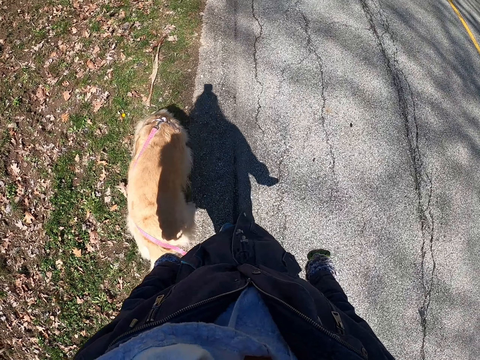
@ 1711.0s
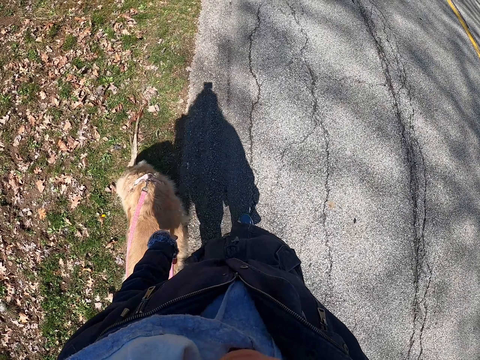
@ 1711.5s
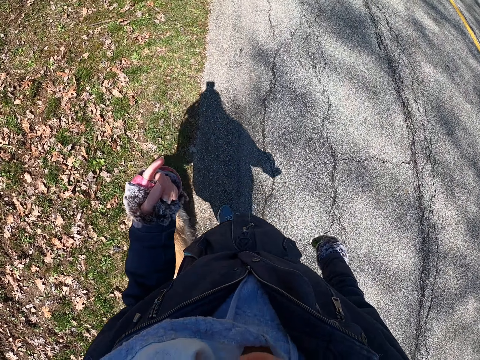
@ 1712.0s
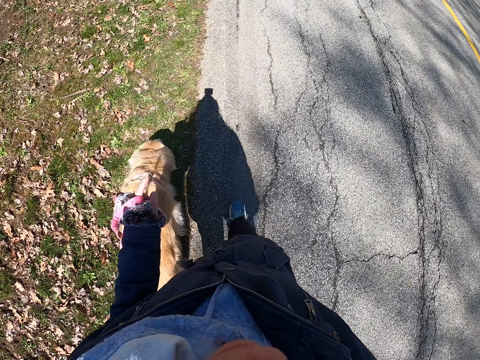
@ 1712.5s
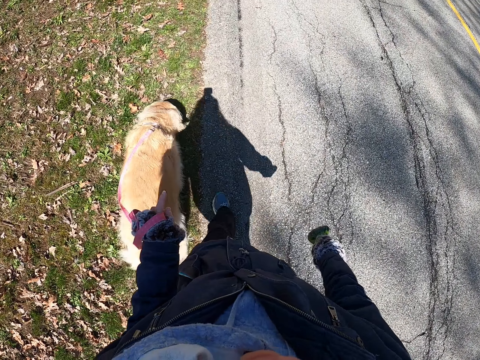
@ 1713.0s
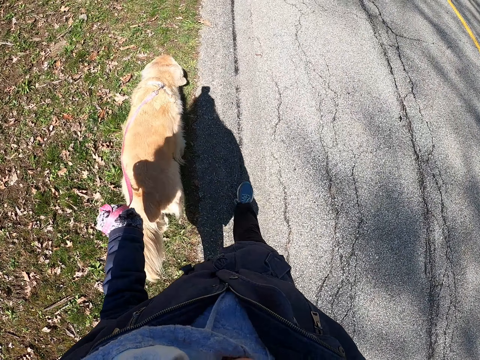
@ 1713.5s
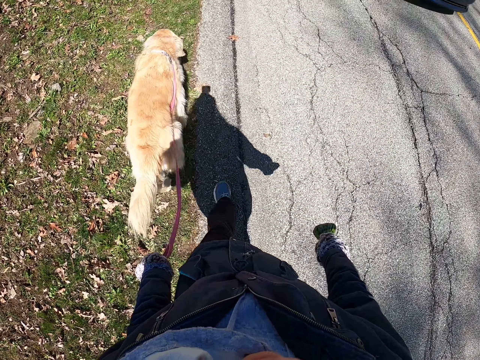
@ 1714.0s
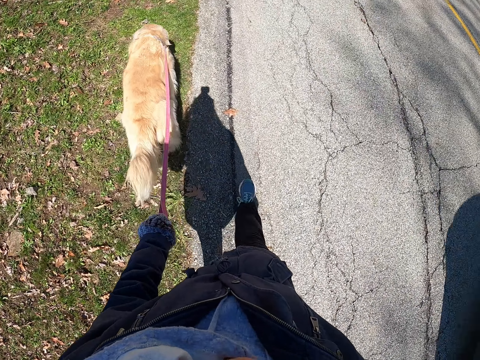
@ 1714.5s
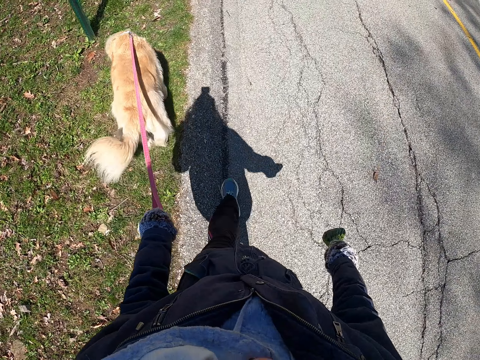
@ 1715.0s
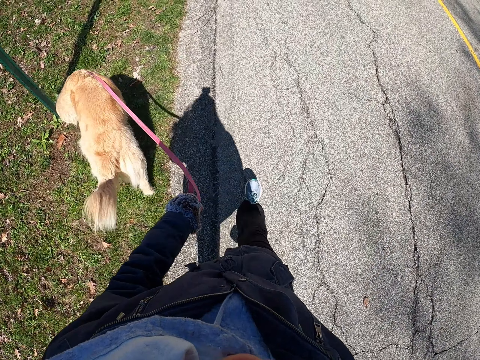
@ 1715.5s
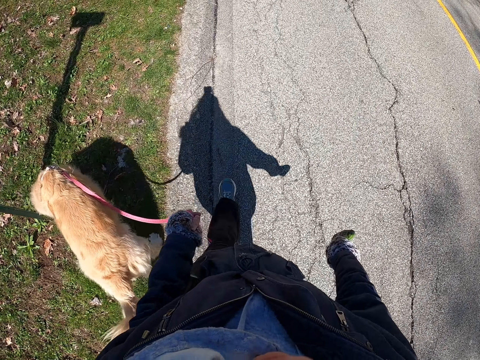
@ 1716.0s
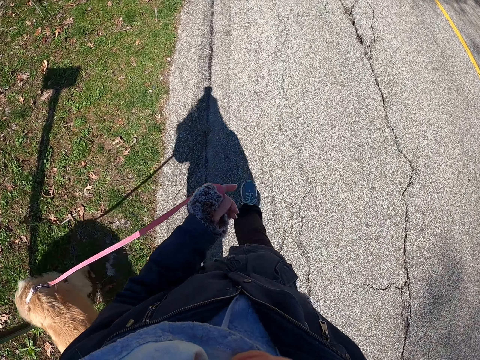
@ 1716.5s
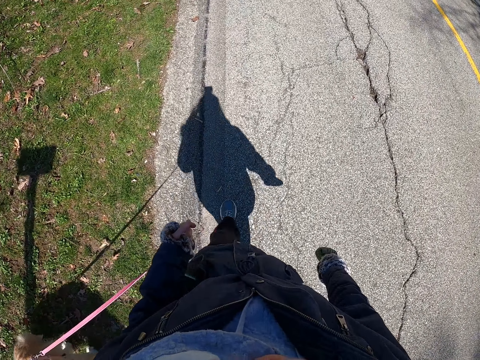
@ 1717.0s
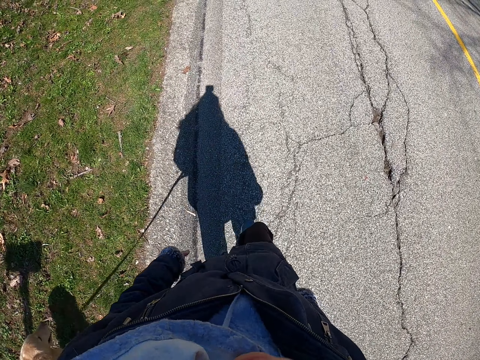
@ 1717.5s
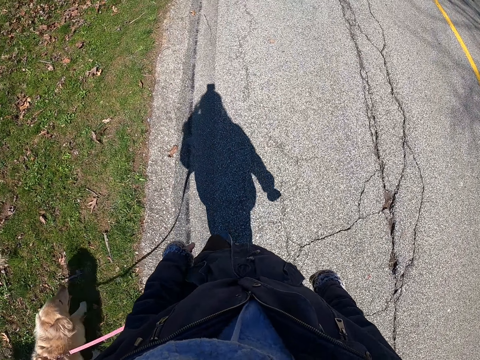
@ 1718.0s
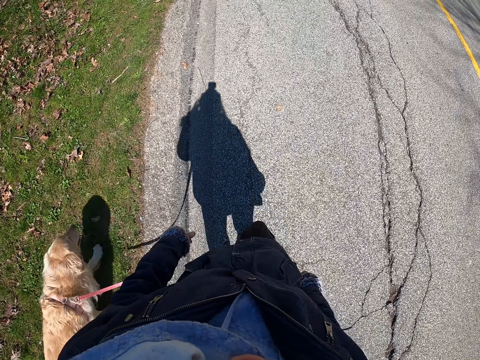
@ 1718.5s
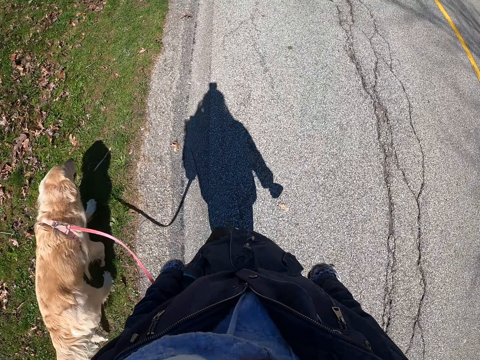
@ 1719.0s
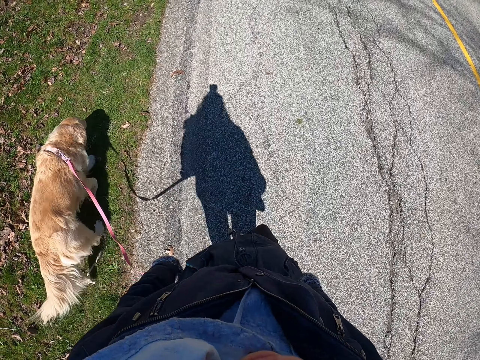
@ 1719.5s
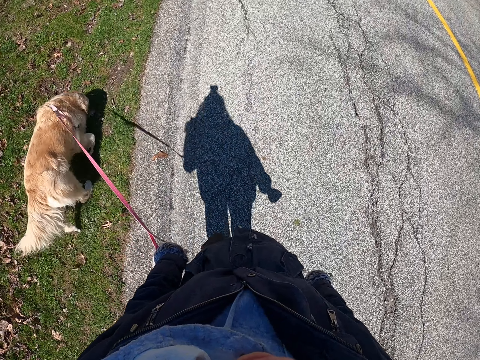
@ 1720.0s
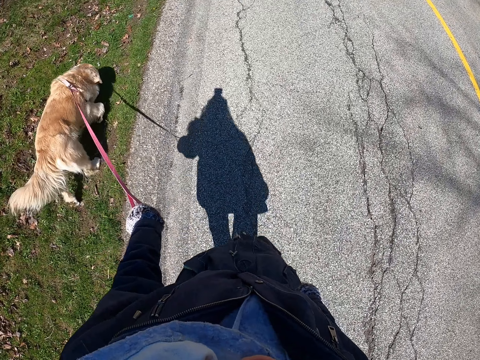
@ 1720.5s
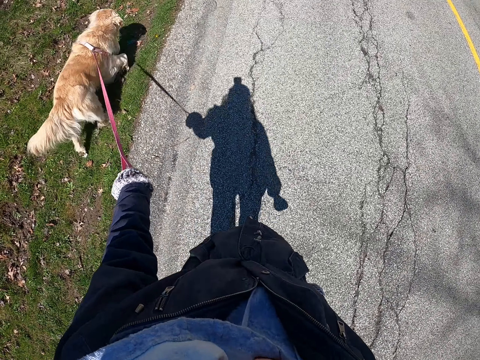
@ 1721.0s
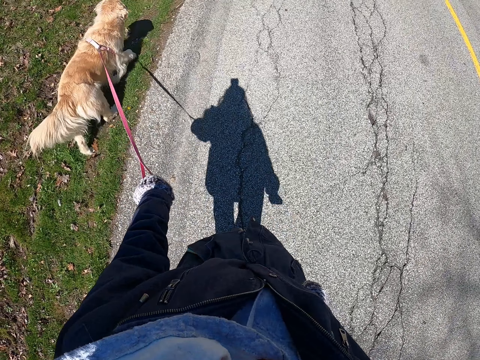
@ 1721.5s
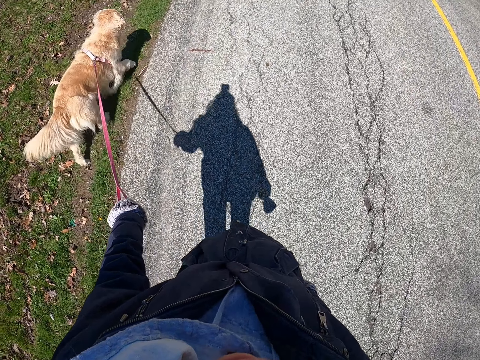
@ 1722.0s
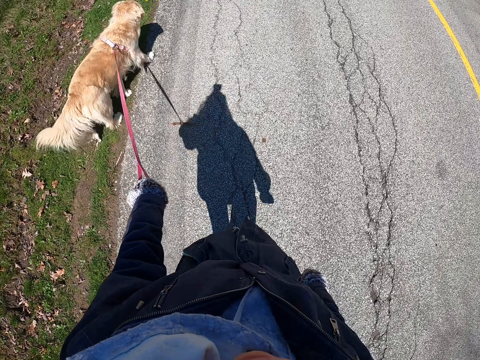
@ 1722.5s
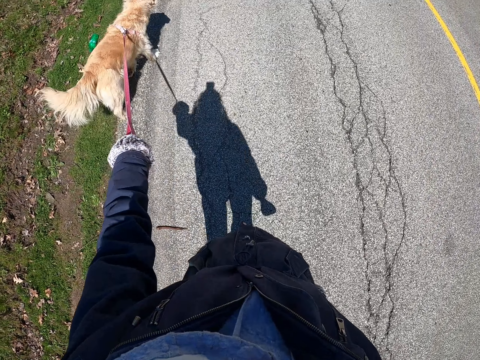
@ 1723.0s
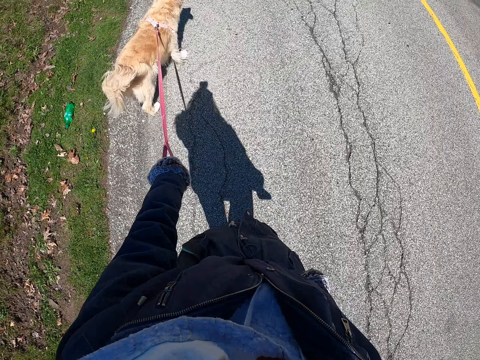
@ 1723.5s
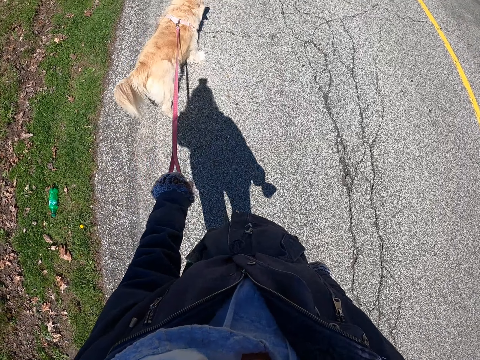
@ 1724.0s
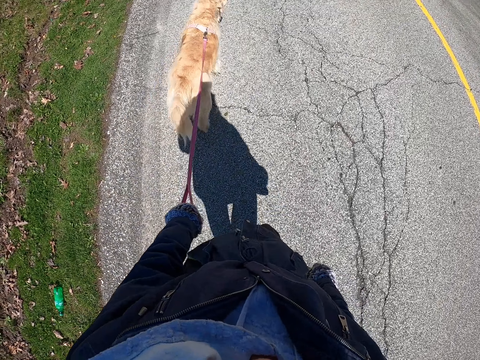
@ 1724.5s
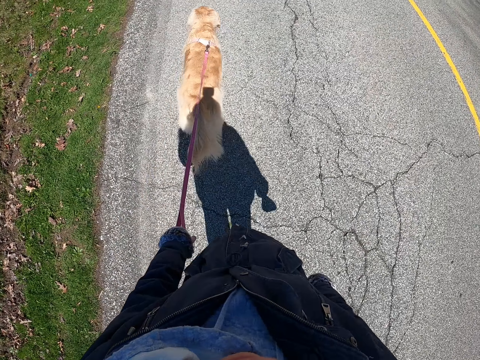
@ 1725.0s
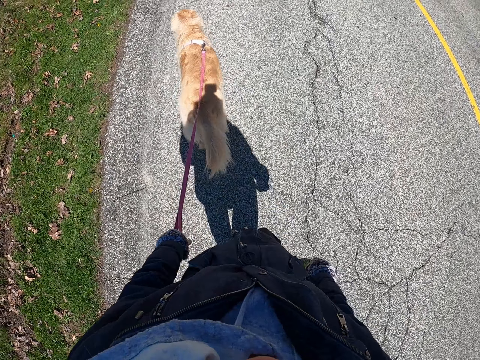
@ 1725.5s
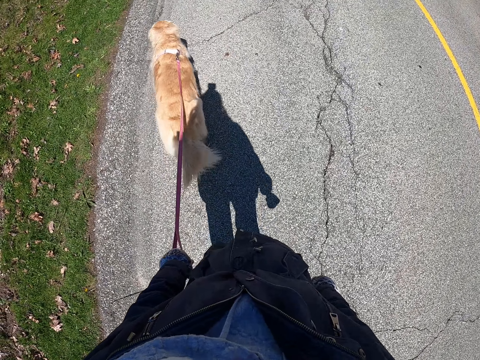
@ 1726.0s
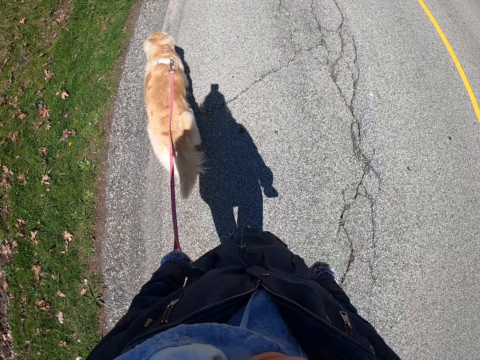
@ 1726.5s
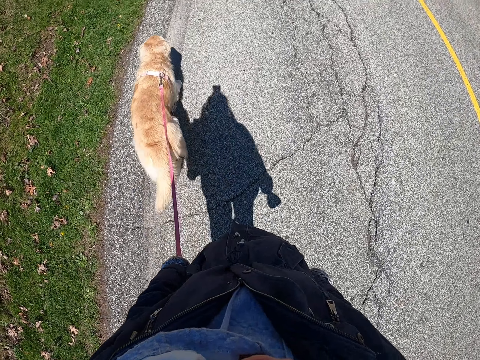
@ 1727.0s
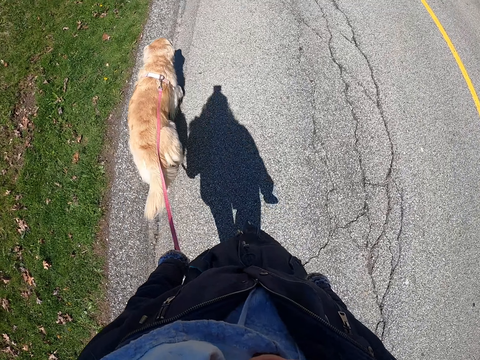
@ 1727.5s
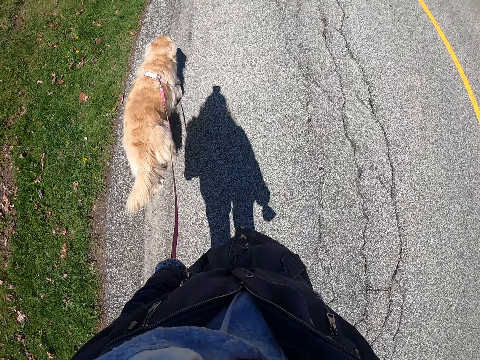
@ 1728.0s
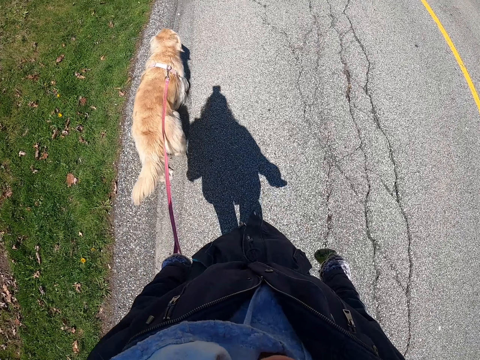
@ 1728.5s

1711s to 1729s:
The camera wearer walks with a dog beside them. They walk with the dog in front of them.

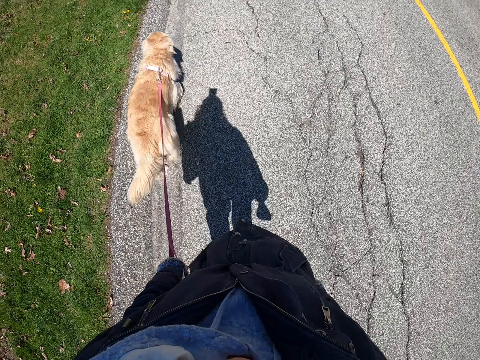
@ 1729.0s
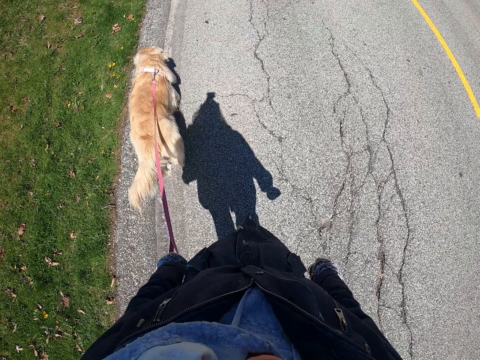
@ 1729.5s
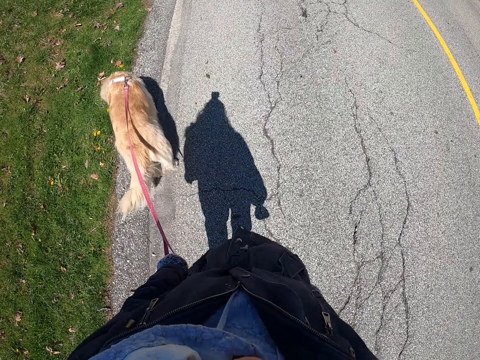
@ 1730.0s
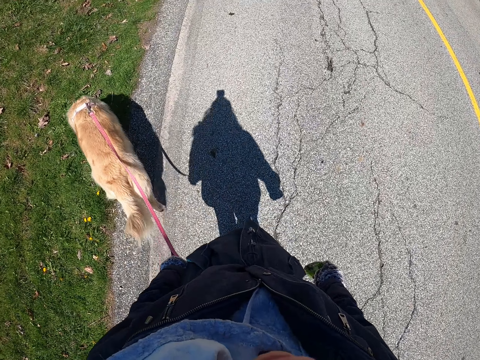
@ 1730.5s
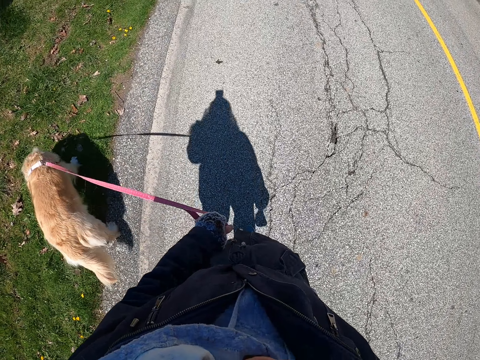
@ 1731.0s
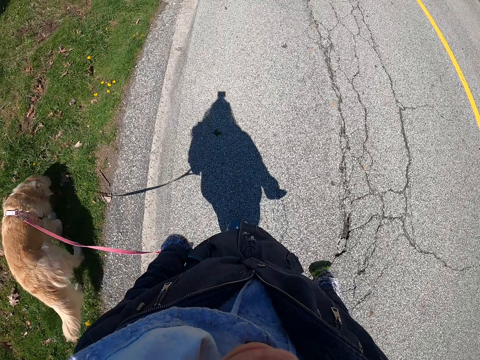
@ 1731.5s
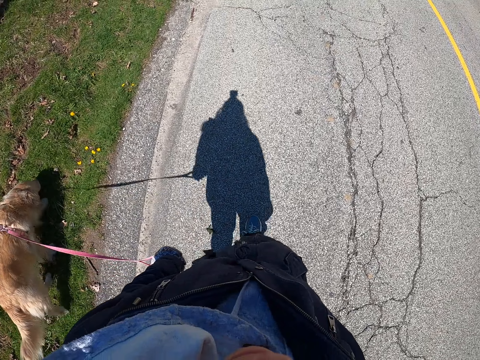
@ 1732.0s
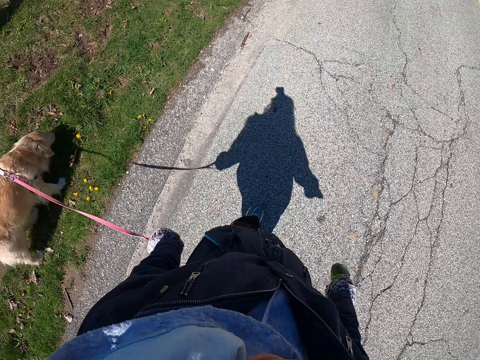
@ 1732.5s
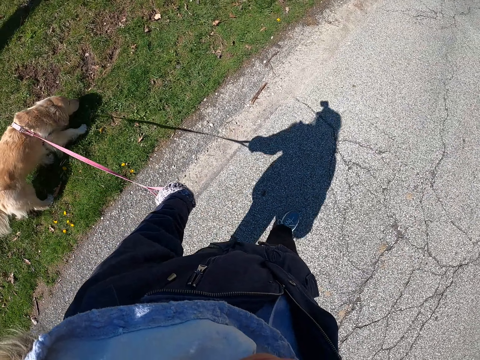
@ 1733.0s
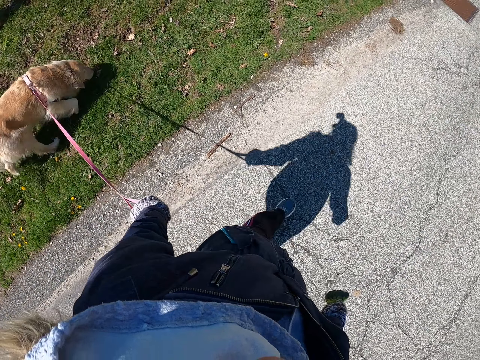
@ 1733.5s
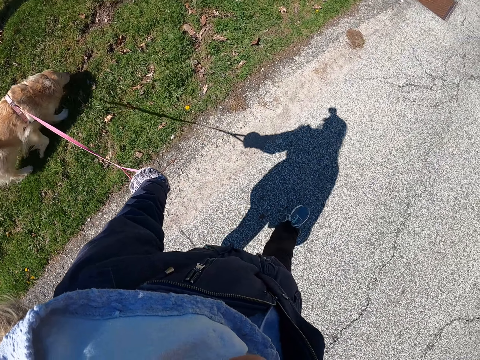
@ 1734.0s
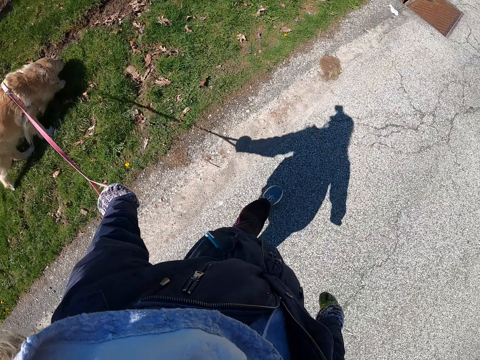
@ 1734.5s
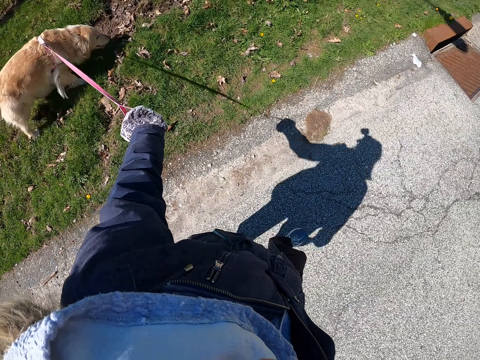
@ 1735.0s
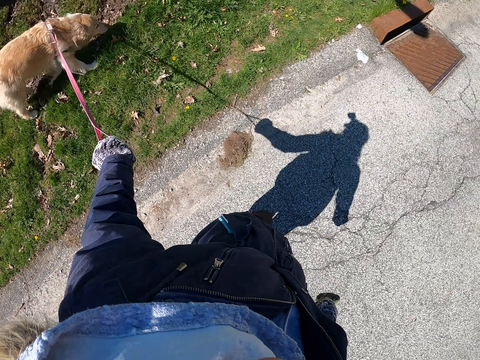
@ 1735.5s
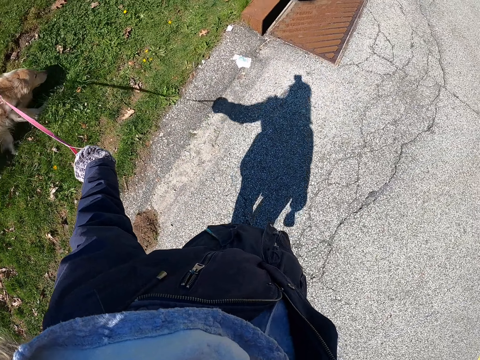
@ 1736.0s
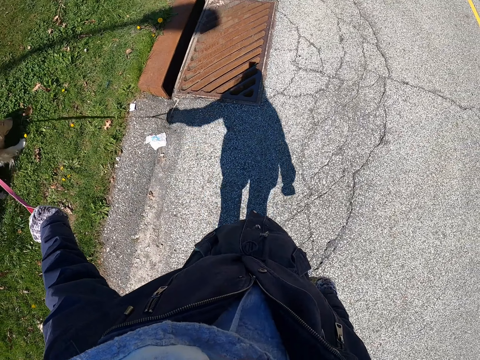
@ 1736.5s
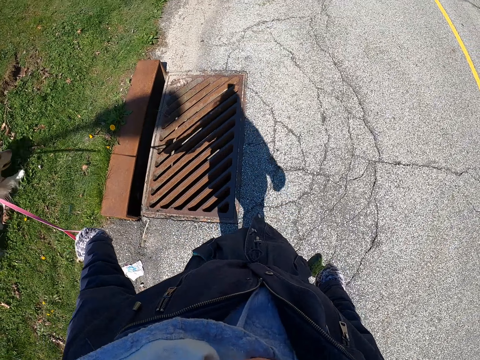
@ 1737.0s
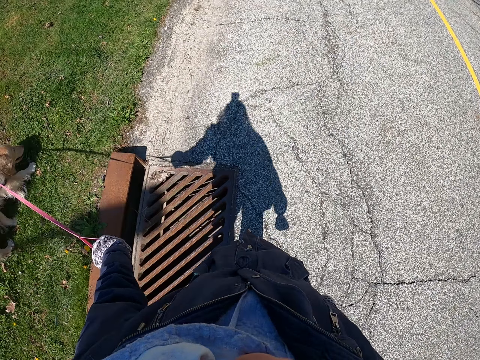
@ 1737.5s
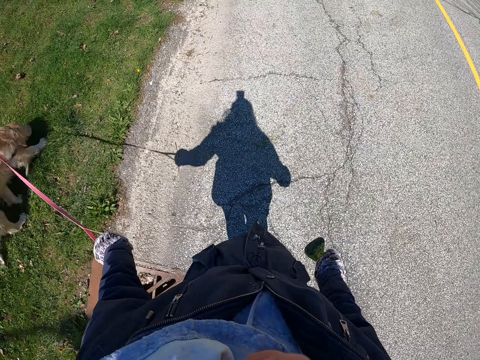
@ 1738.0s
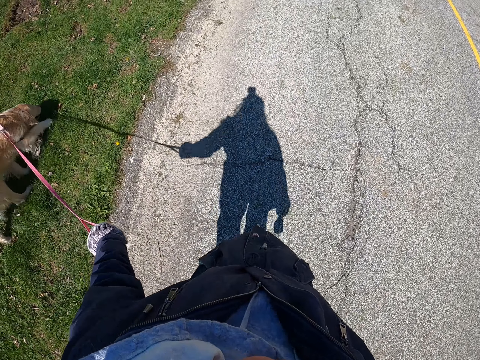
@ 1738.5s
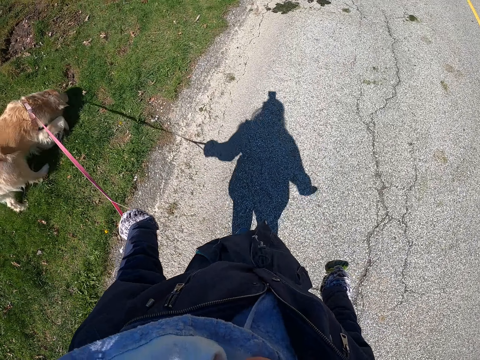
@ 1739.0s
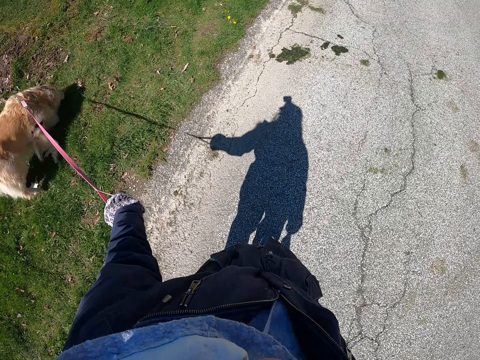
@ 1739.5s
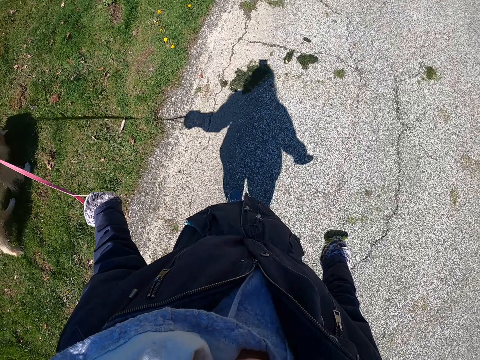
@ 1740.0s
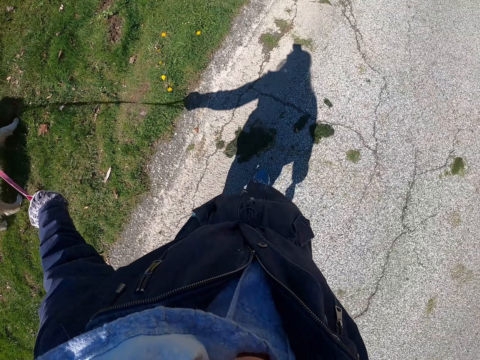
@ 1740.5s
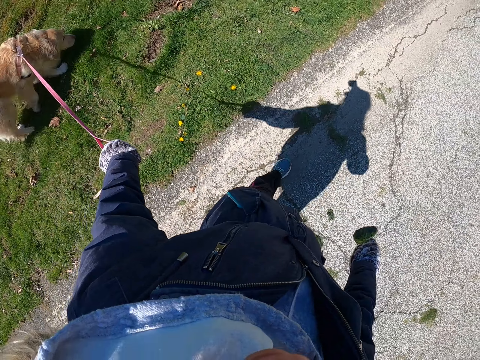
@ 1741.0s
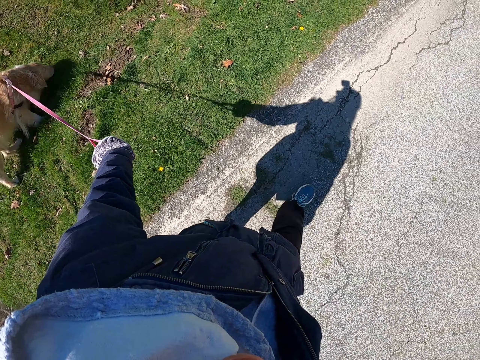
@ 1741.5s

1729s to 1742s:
The camera wearer walks with a dog beside him.
